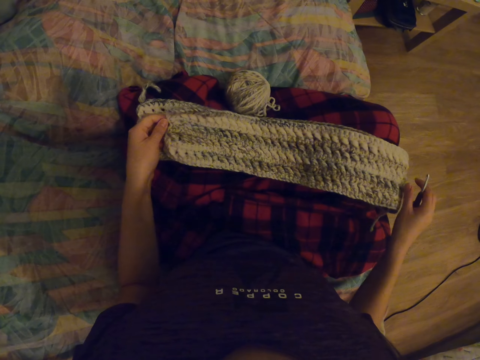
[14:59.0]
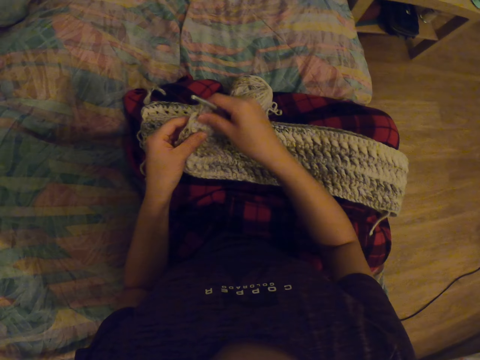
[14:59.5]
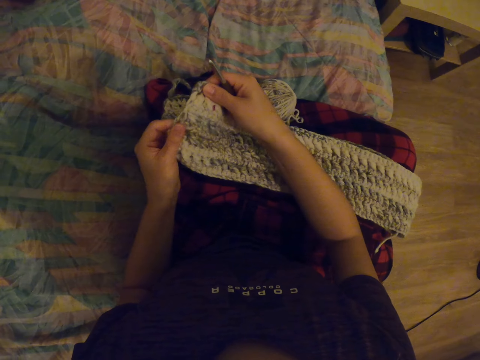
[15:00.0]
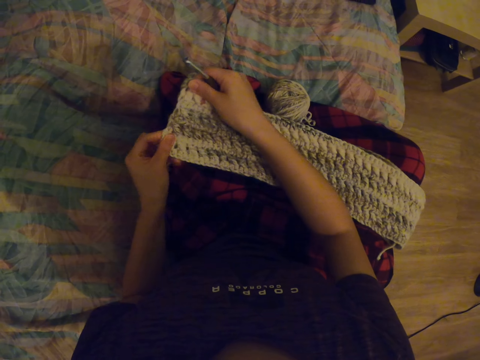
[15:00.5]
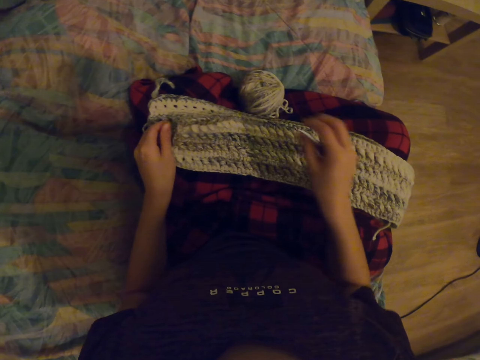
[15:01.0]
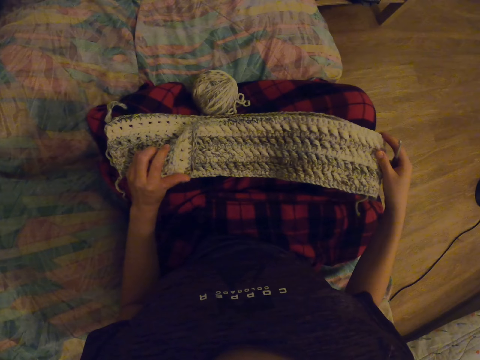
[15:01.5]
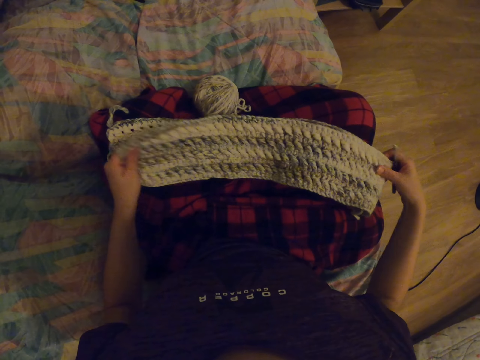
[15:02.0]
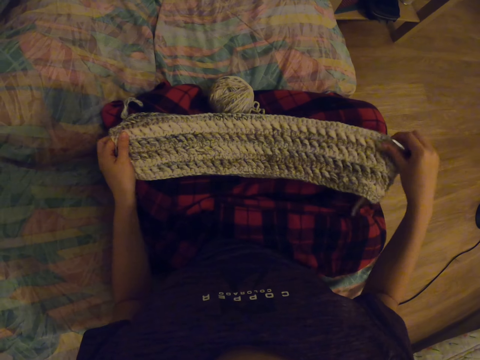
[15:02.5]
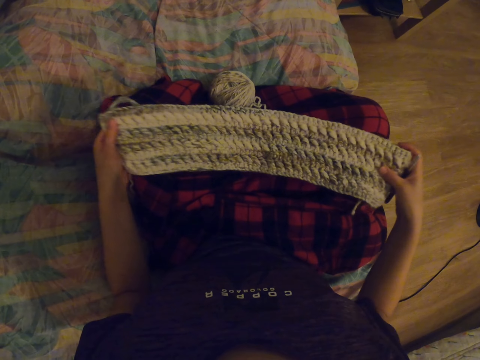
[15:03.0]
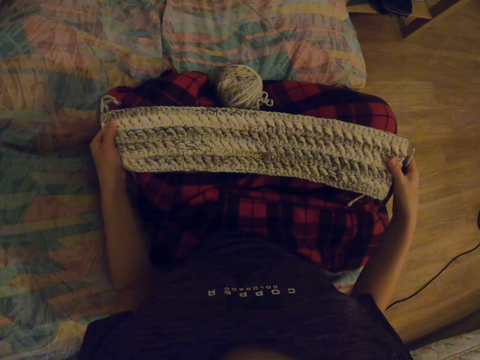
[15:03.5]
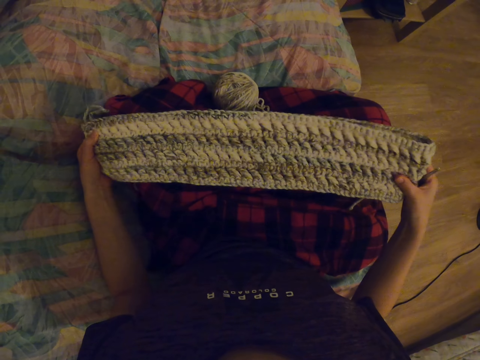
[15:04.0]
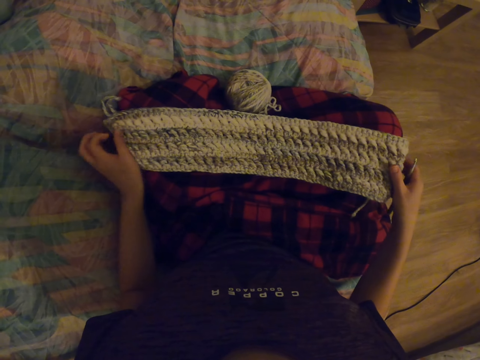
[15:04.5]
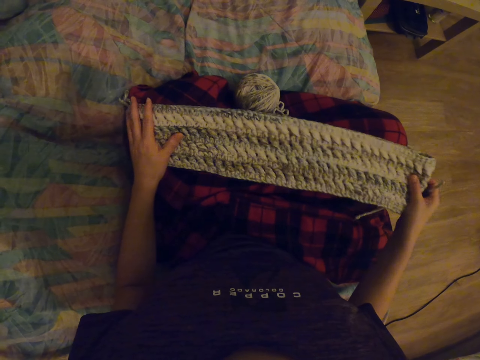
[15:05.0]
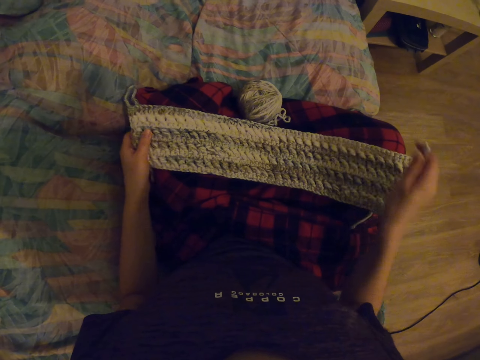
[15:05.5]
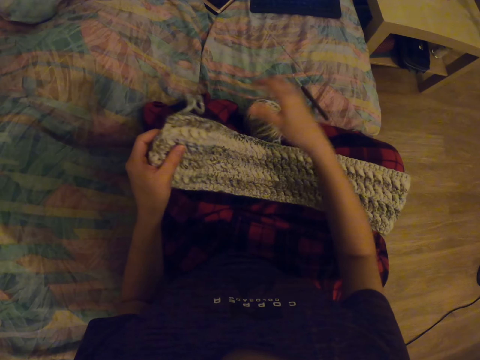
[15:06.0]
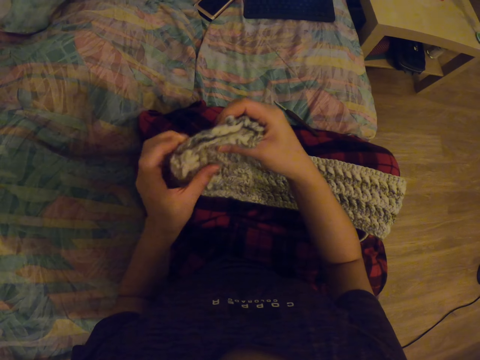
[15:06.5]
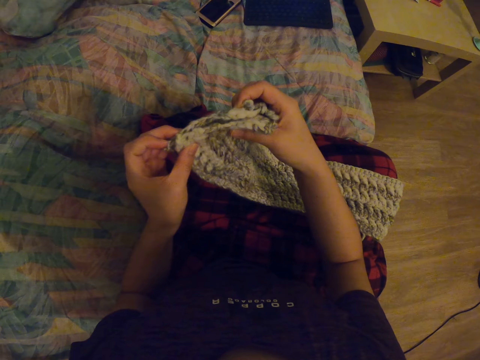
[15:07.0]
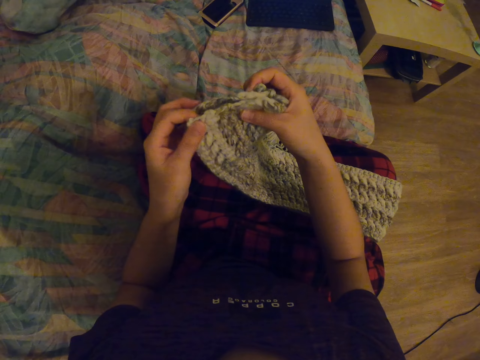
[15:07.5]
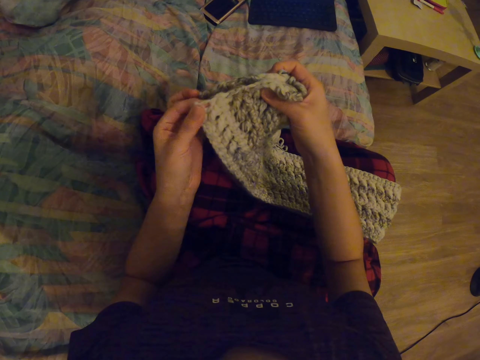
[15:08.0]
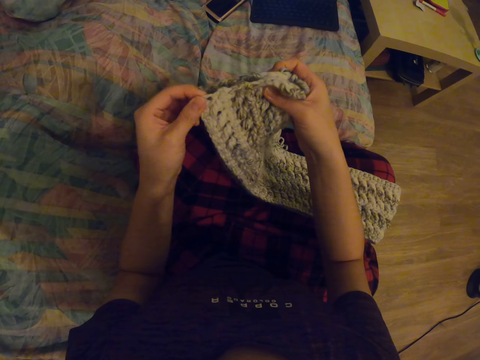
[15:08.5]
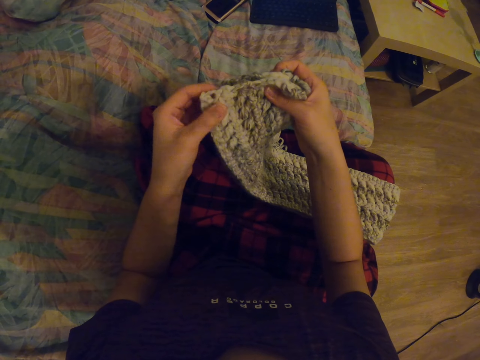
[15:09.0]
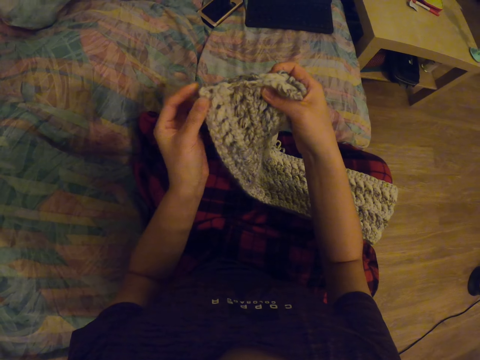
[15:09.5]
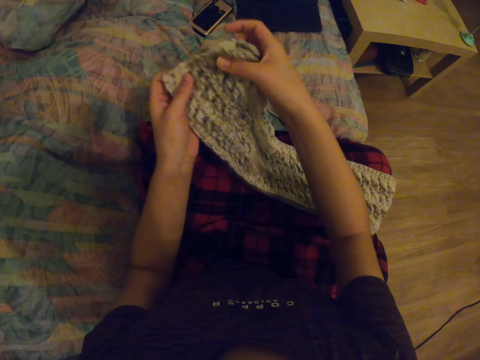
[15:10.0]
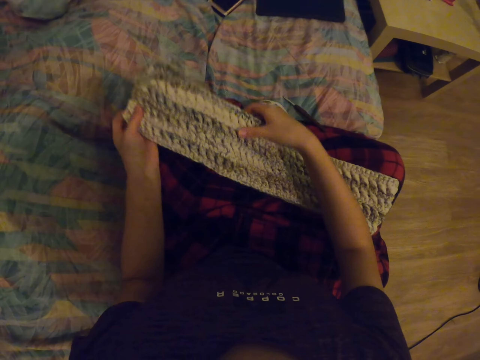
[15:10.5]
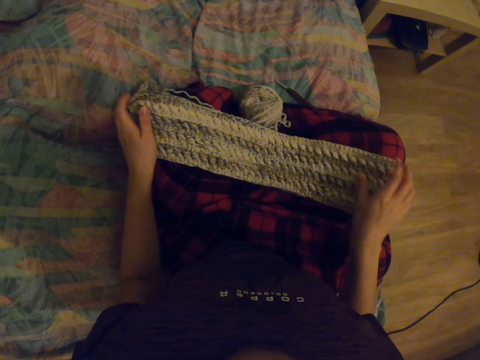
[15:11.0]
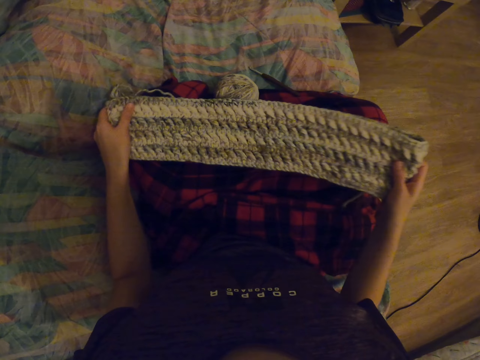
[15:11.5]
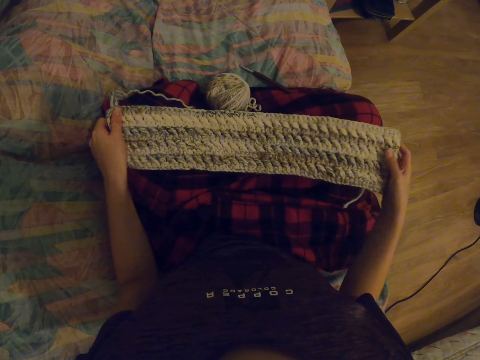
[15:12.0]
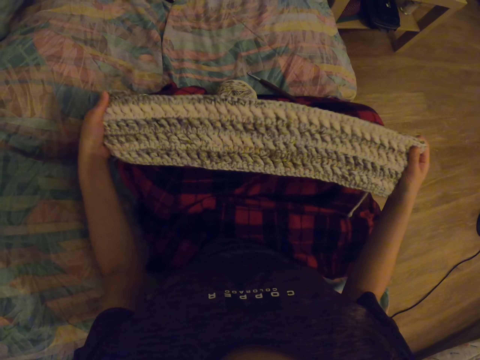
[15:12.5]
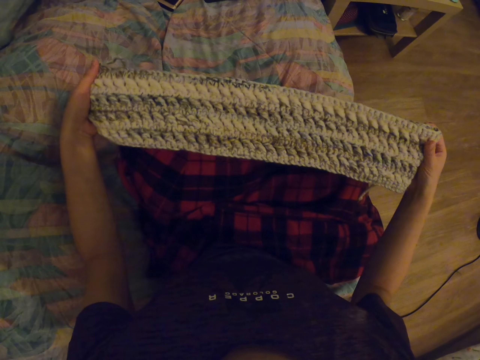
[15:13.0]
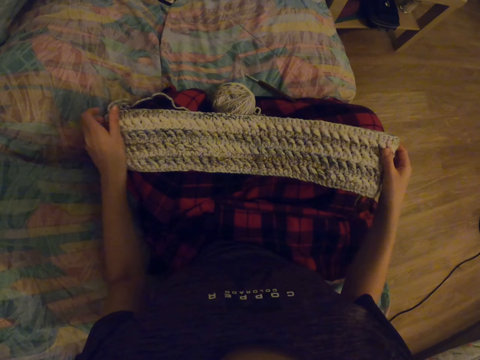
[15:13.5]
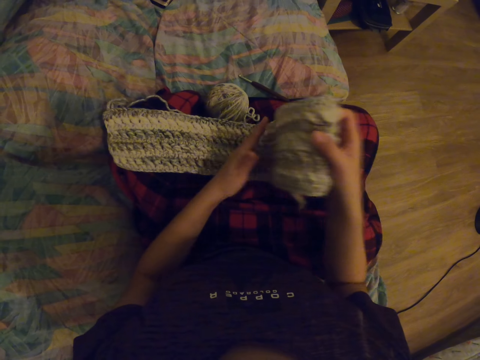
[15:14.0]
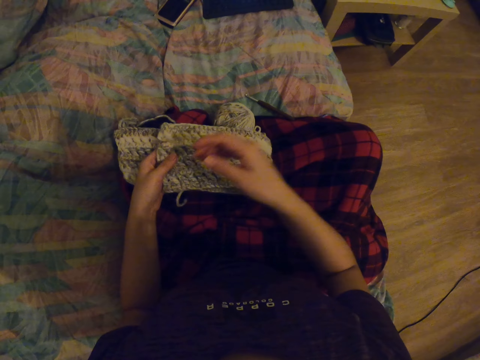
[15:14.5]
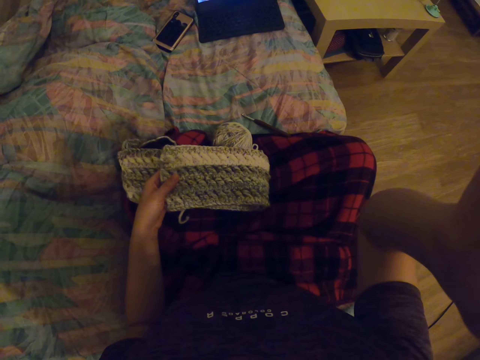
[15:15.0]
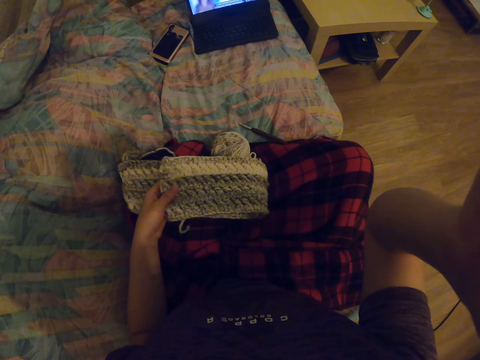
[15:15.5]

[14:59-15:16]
The camera wearer straightens the fabric. They put the crochet hook on the bed. They hold the fabric. They pick up the garment. They touch the fabric. They stretch the garment. They place the garment on the lap. They stretch the garment. They hold the fabric. They place the garment on the lap. They fold the fabric. They lift the hand. They adjust the camera.
